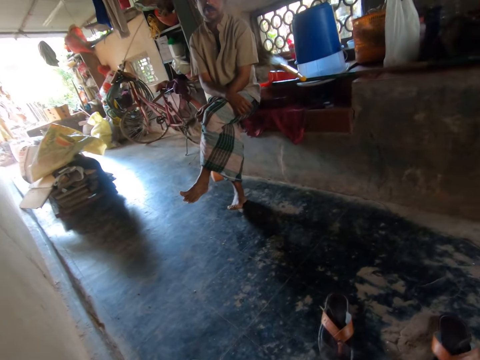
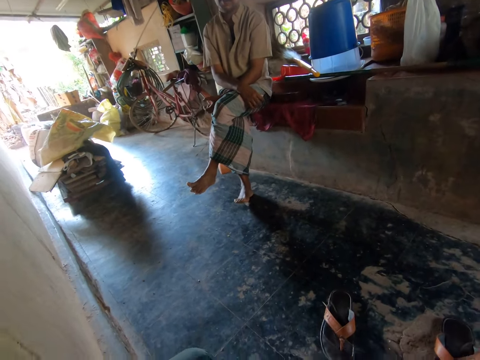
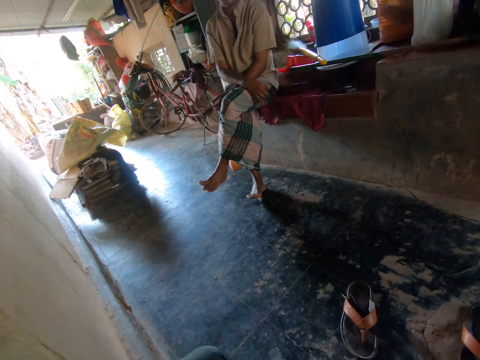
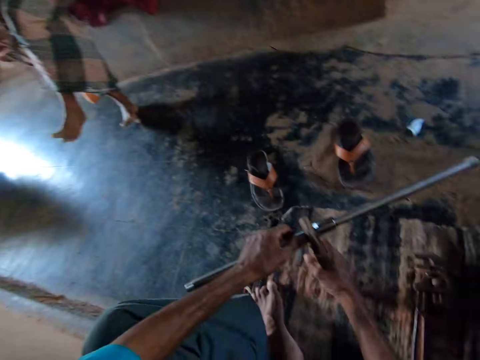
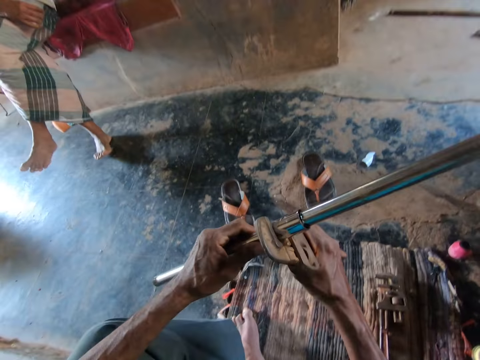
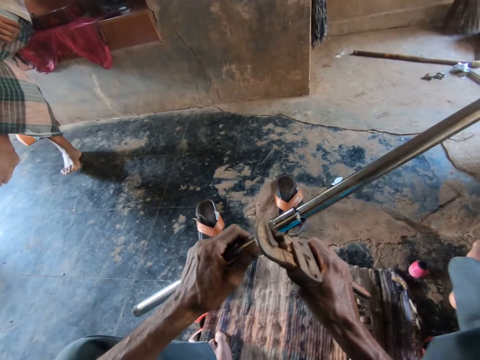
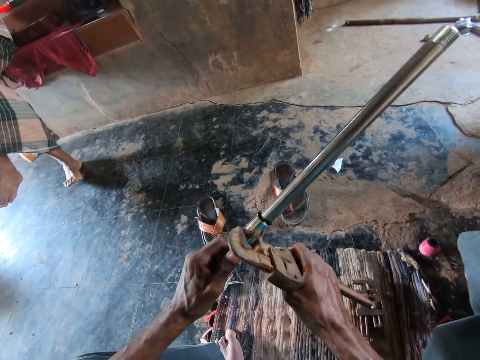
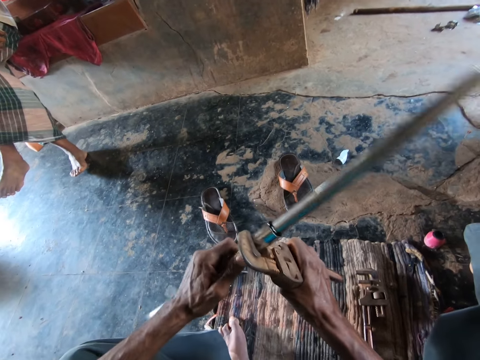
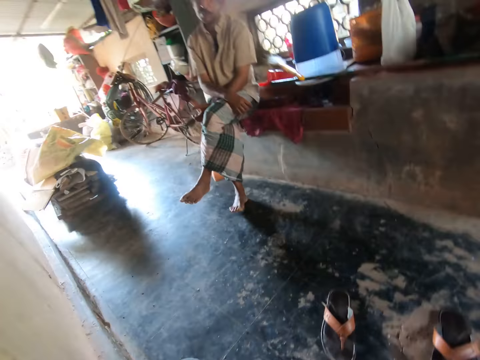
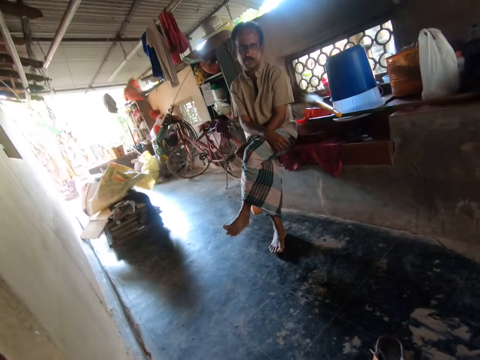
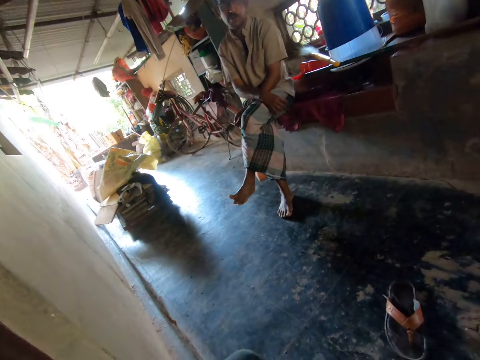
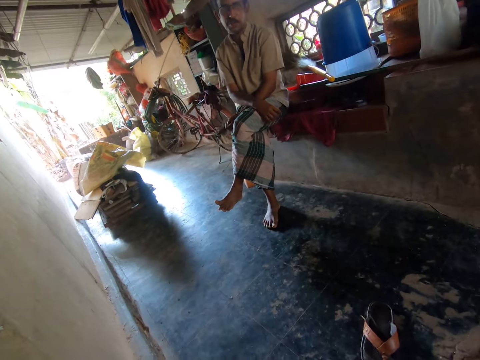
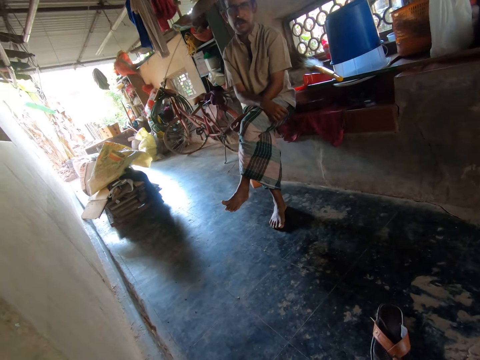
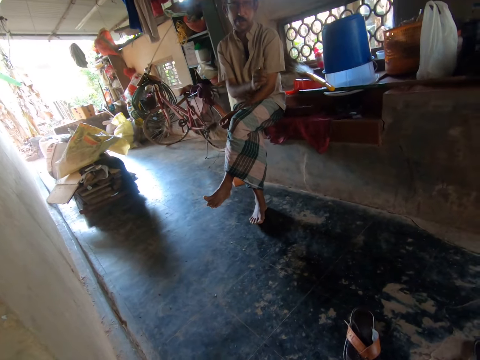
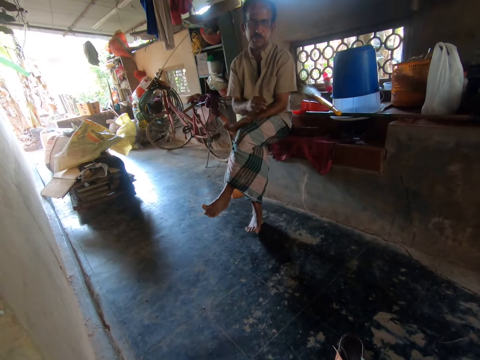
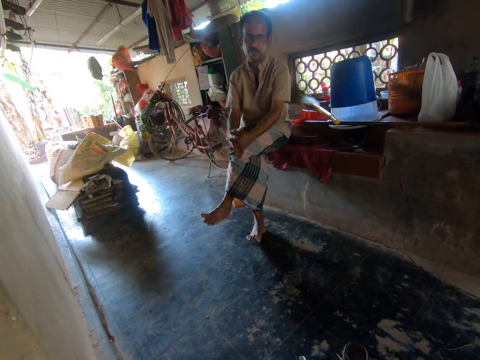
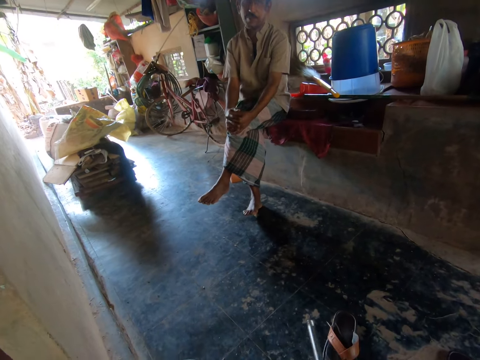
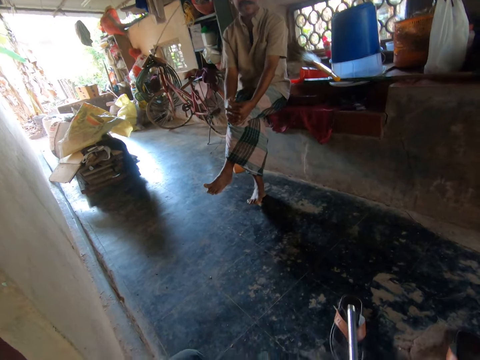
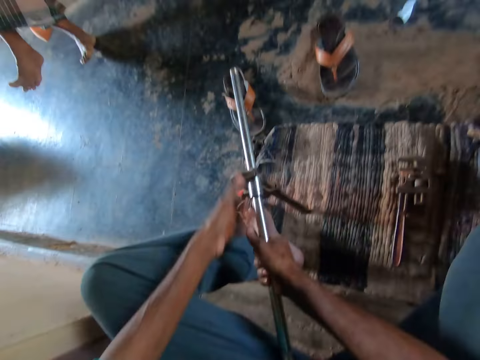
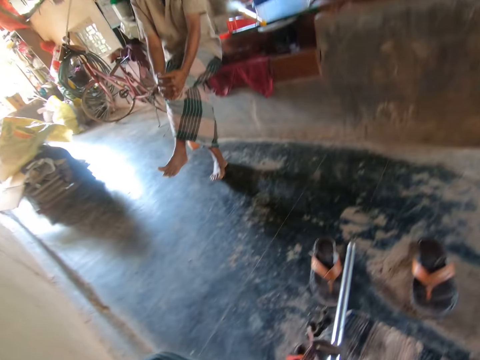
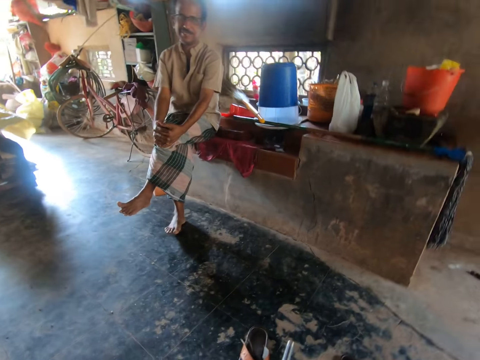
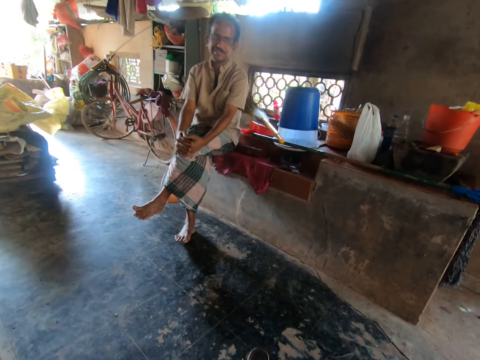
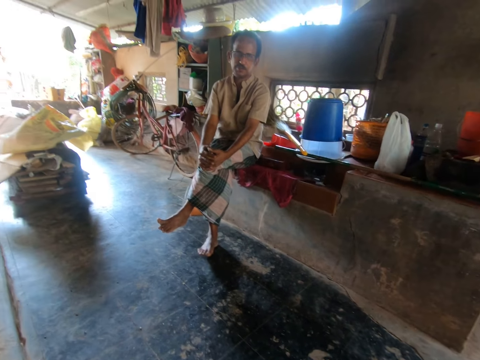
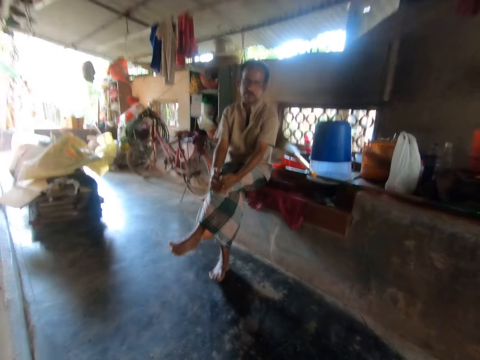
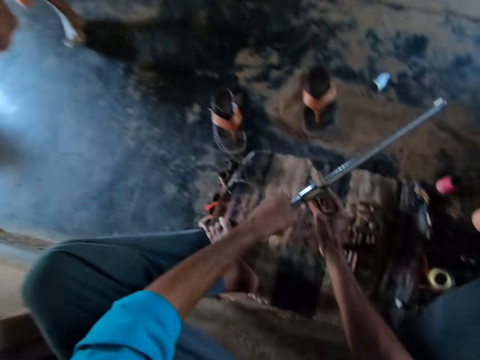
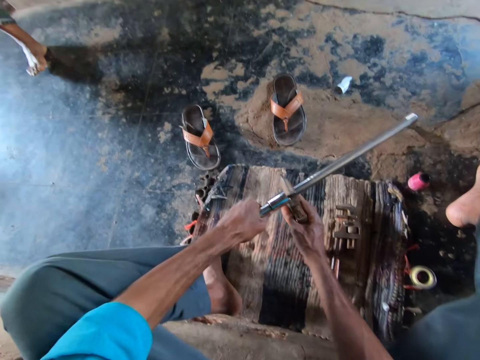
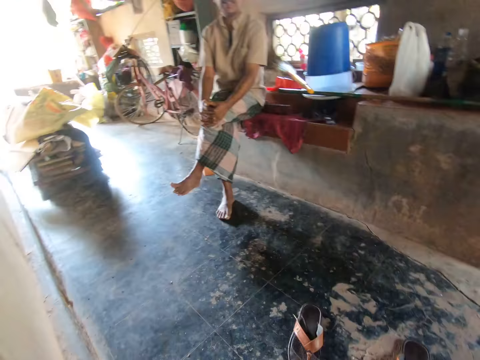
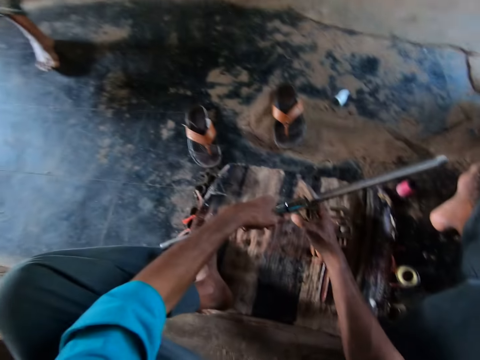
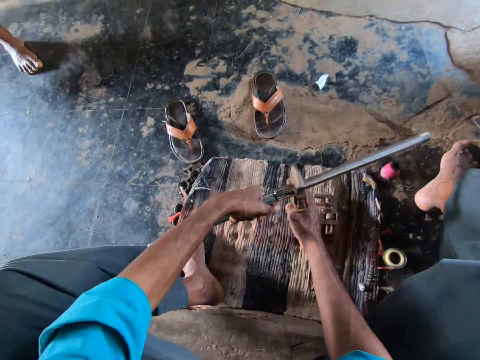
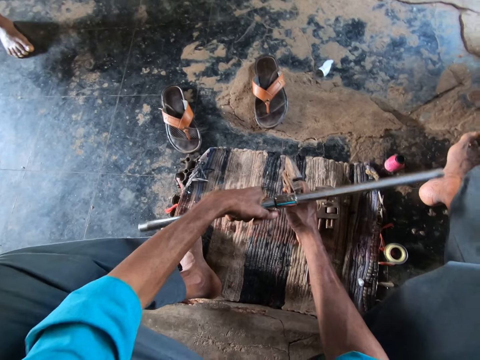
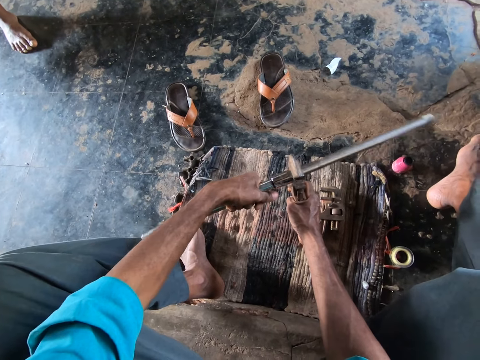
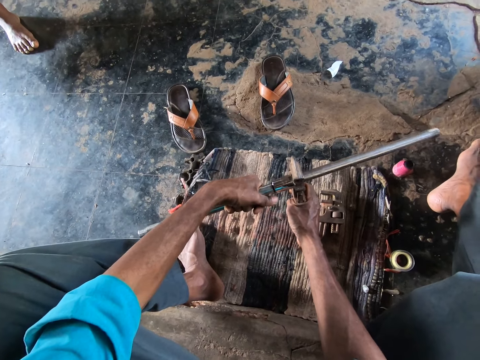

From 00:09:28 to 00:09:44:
The camera wearer turns the metal tube with the pipe wrench. They converse with a man. They hold the metal tube. They speak to the man. They fix the metal tube.

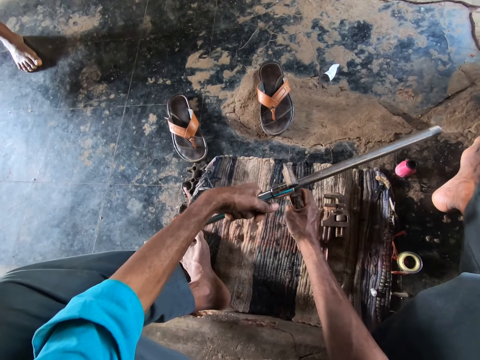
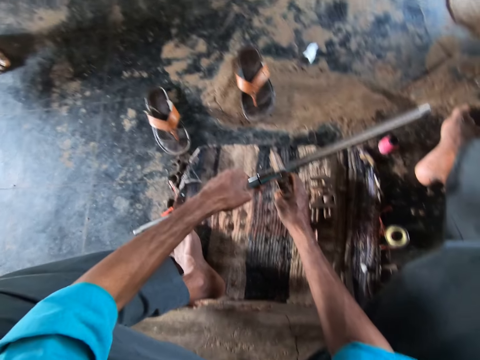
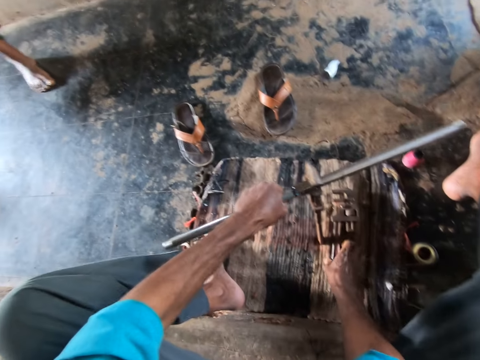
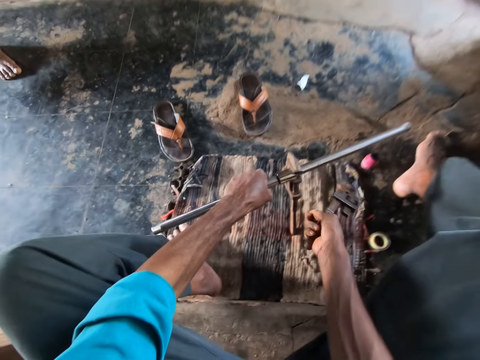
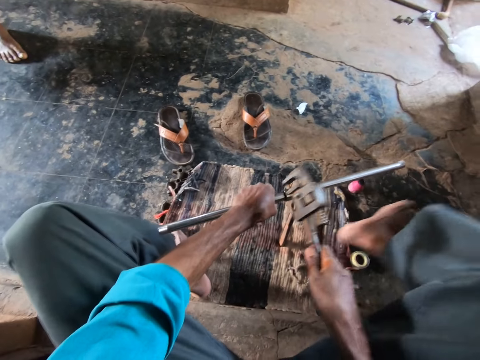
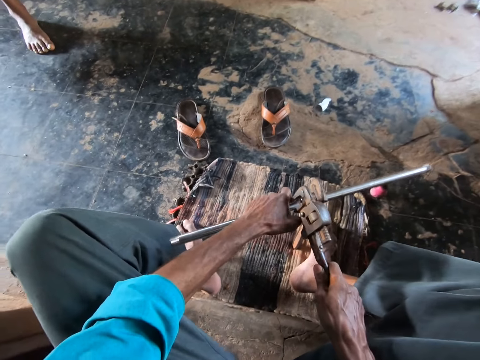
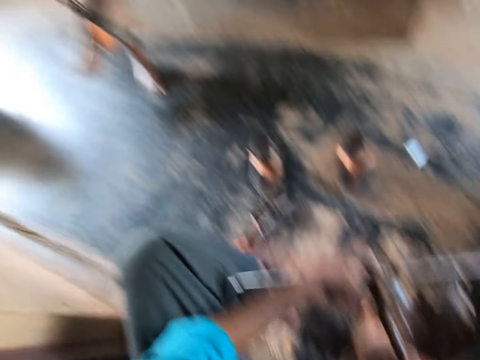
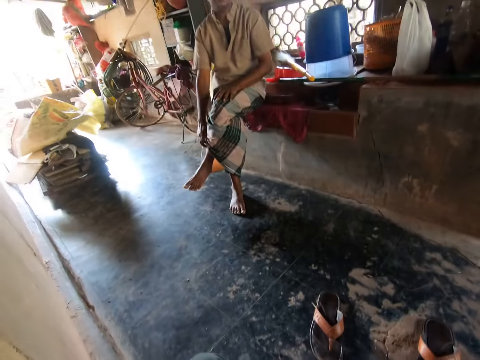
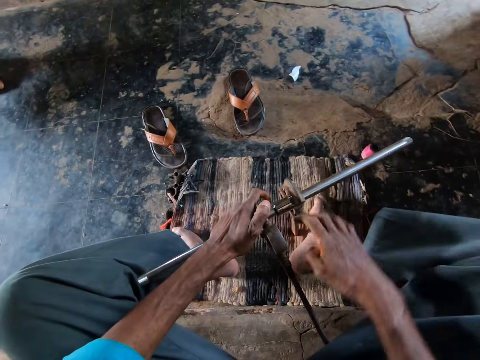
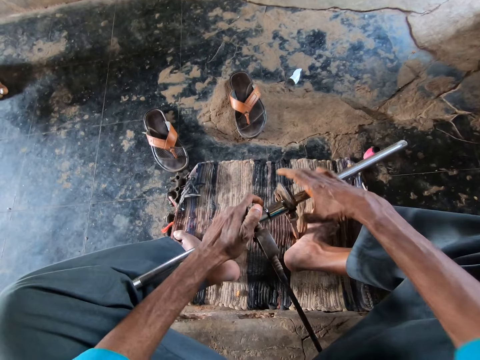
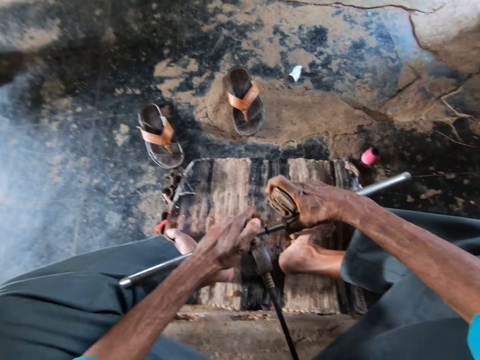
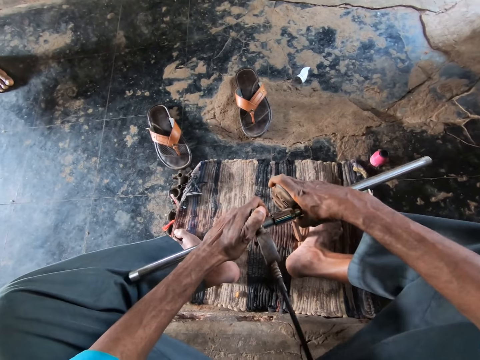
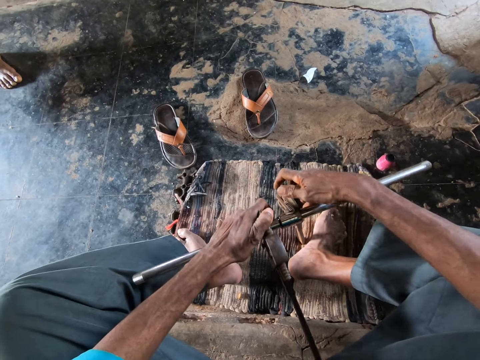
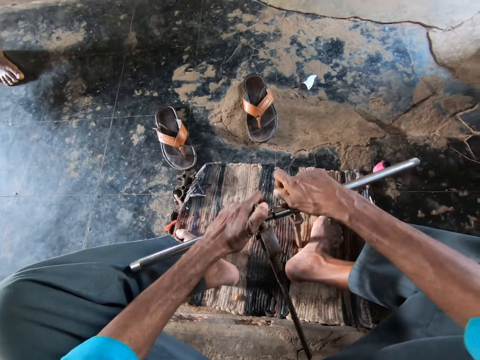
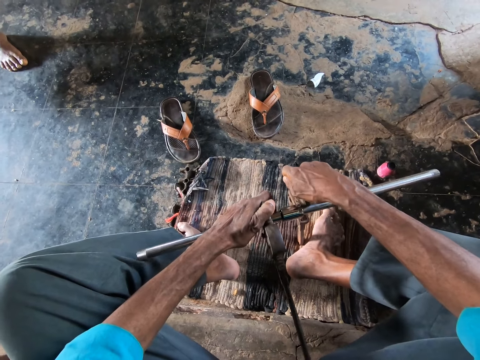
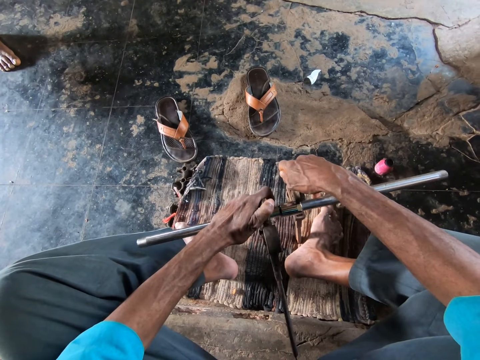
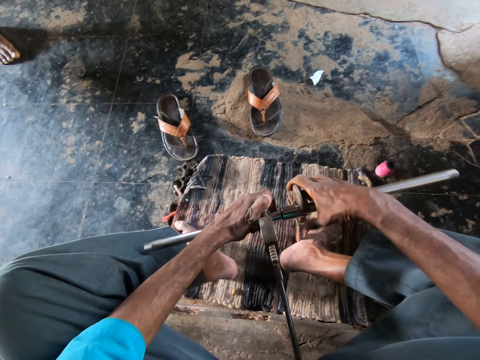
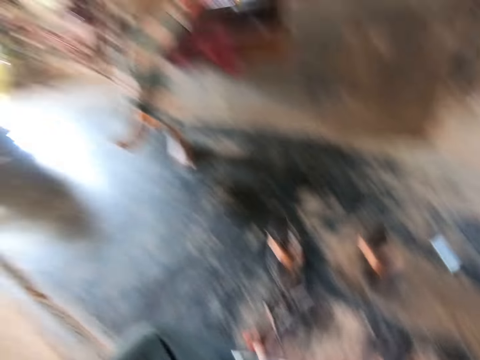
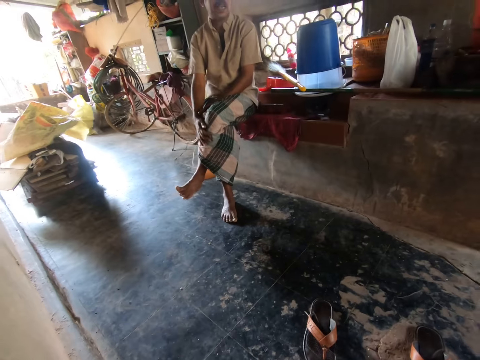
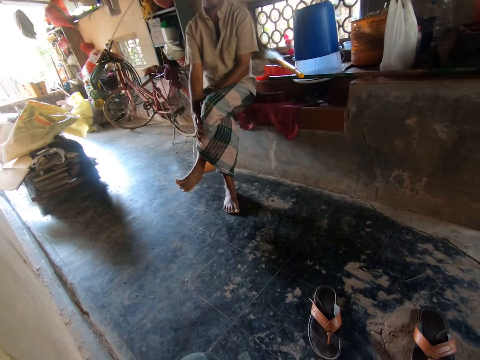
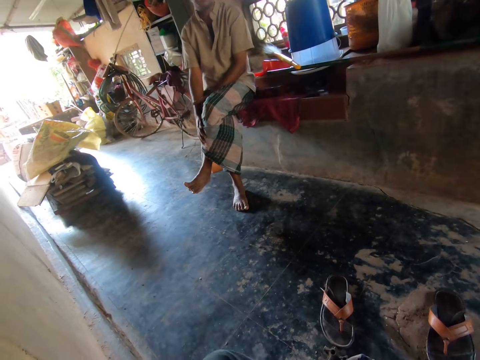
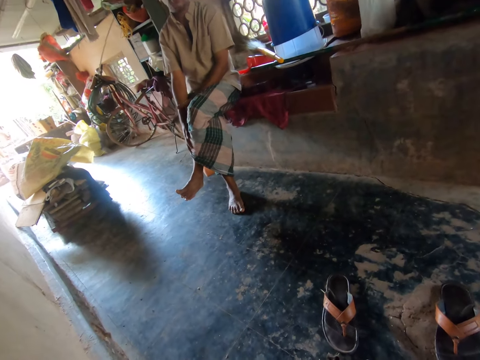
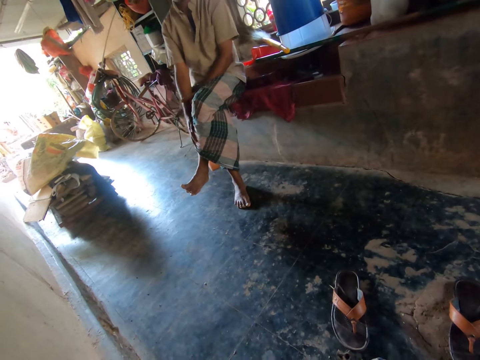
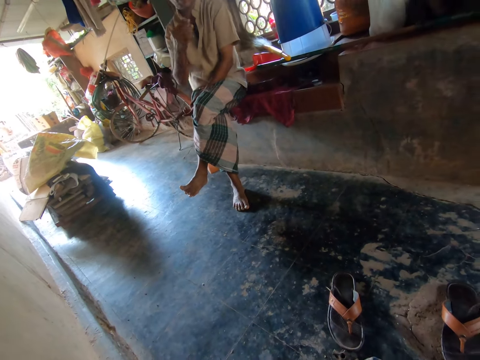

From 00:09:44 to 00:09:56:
The camera wearer picks up a pipe wrench from the floor with his right hand. He stares around. He places the pipe wrench in his right hand on the metal pipe in his left hand. He adjusts the pipe wrench on the metal pipe with his right hand. A man speaks to the camera wearer.
